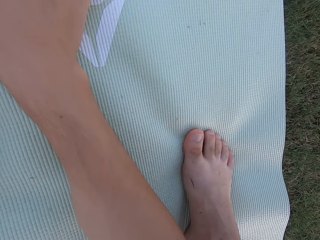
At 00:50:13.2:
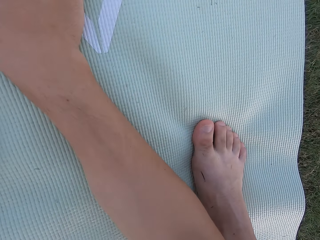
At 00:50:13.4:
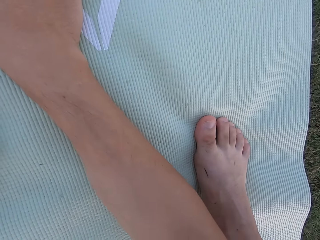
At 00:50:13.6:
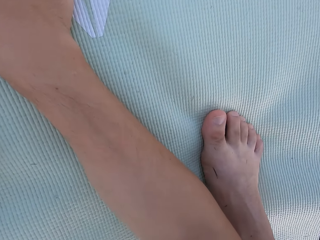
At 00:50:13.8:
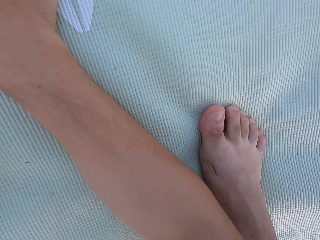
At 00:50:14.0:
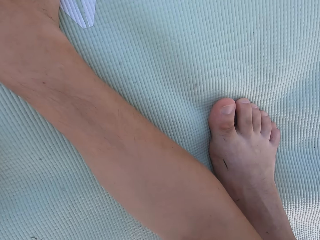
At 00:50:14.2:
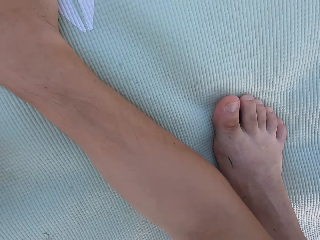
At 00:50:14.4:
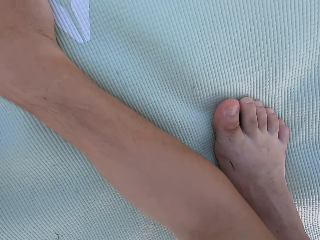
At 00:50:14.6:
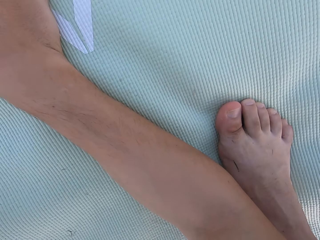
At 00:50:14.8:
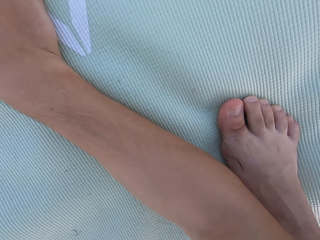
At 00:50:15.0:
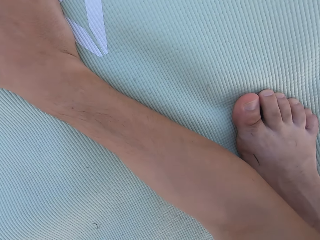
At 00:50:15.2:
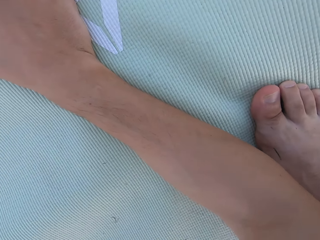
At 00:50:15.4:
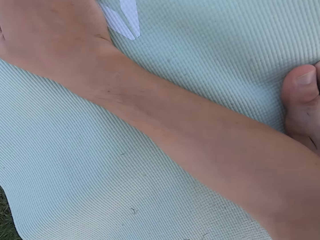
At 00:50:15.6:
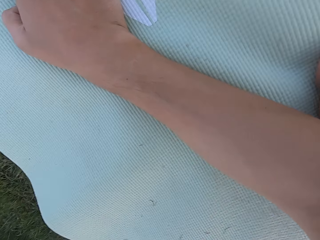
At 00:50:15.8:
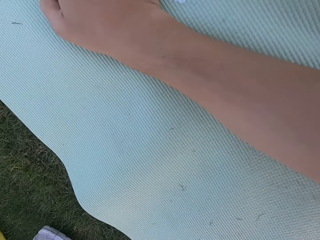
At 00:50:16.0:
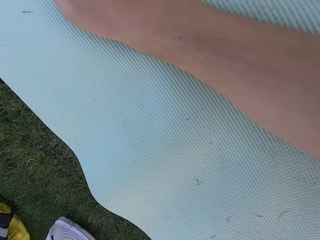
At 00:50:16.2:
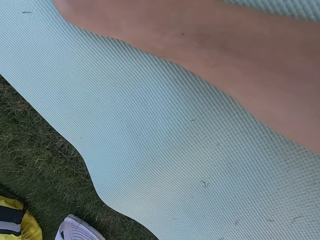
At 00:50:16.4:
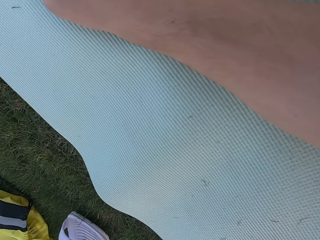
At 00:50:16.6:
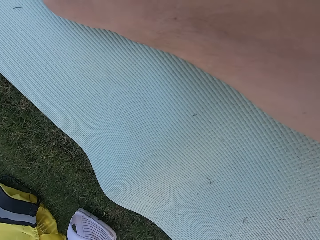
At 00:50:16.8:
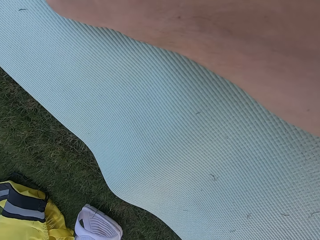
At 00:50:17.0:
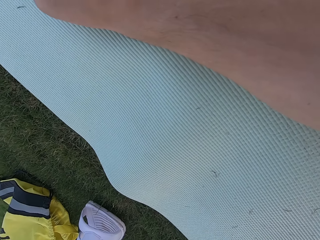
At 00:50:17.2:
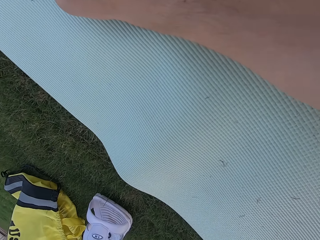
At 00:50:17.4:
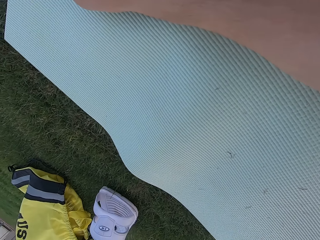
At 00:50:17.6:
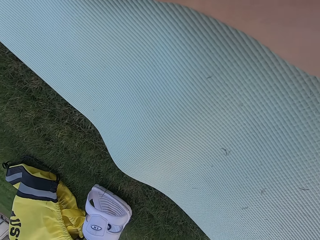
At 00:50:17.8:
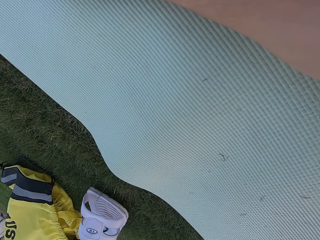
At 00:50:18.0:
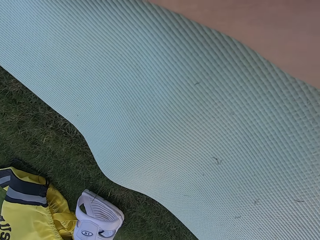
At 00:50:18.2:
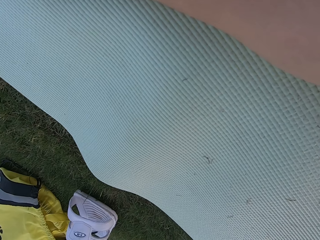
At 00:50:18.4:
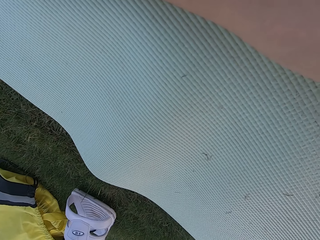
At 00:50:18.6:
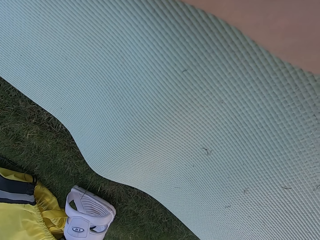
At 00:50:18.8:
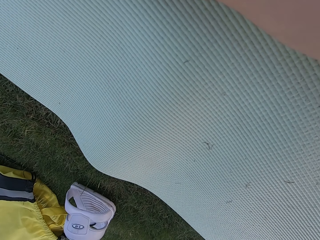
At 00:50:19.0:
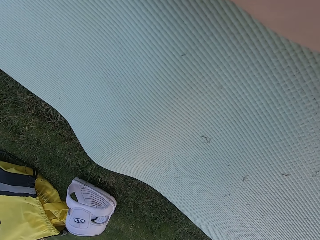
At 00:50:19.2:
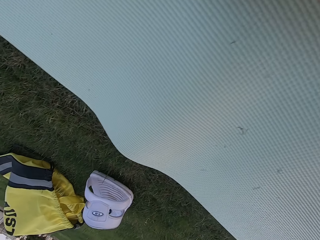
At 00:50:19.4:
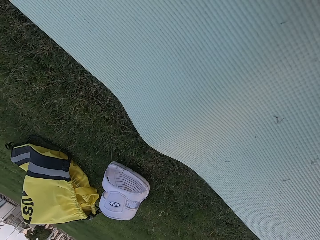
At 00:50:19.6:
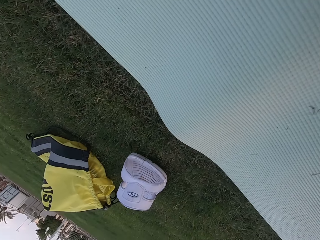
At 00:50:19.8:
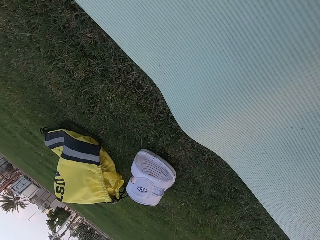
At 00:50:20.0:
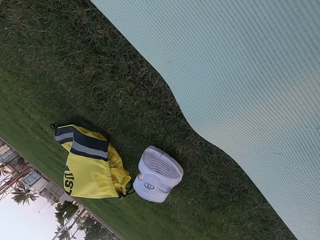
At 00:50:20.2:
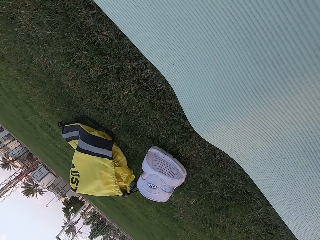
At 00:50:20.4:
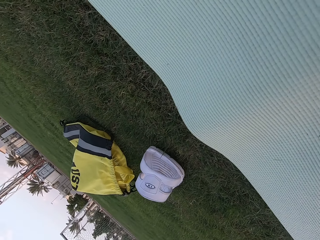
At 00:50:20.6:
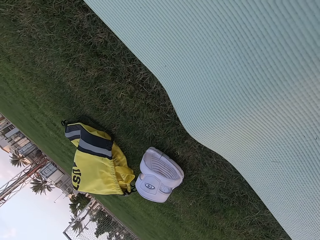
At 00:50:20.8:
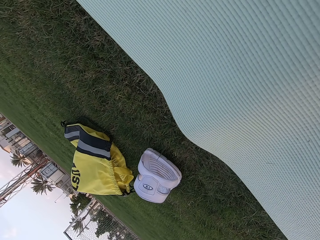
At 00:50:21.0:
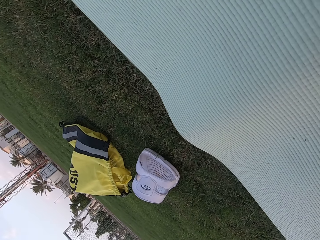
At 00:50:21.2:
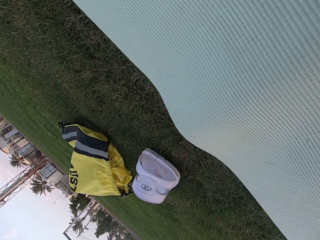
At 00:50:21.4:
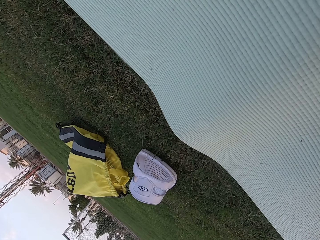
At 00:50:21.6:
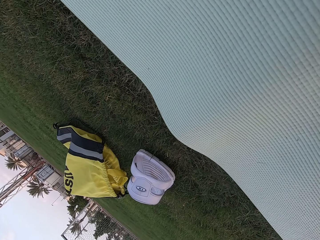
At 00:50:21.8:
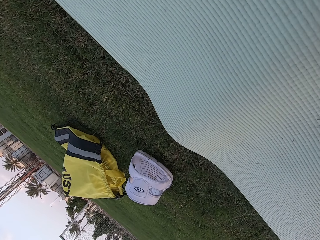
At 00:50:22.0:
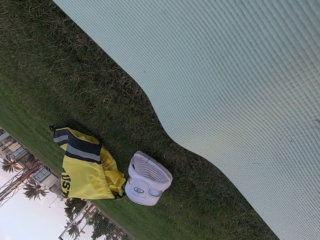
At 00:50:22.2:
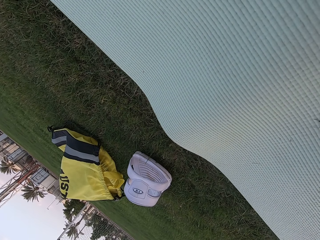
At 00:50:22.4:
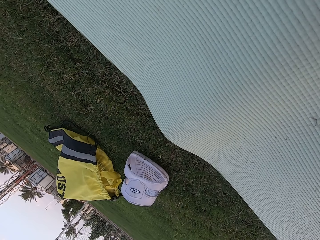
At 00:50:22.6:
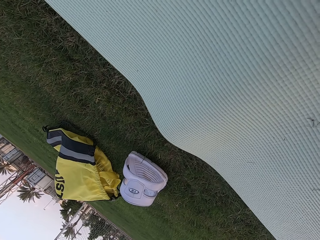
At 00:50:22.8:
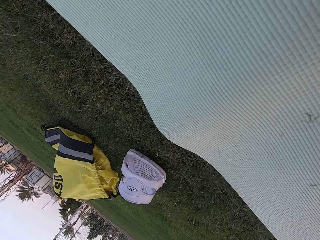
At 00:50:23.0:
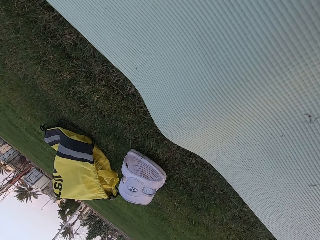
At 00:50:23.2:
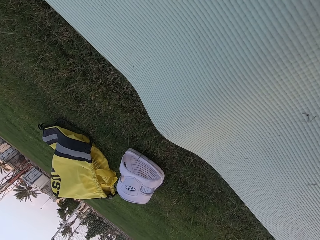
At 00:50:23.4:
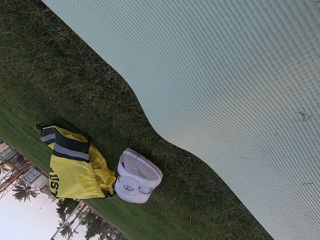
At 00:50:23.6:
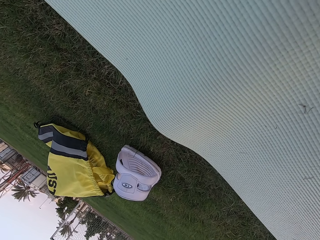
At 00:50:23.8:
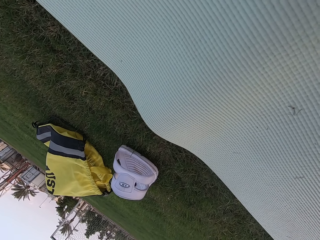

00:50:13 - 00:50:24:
The camera wearer stares at the exercise mat on the ground. They hold down the mat. They look around the field. They stare at the shoe and the bag on the ground.

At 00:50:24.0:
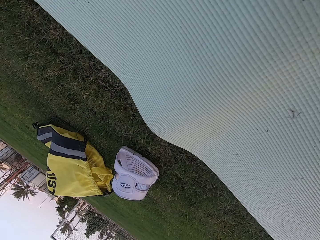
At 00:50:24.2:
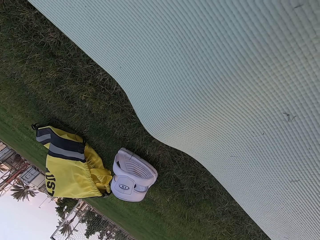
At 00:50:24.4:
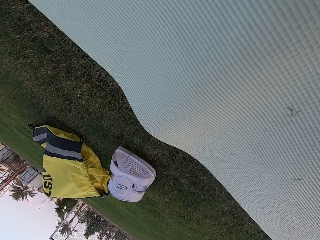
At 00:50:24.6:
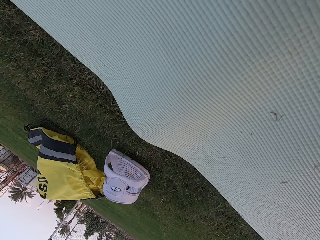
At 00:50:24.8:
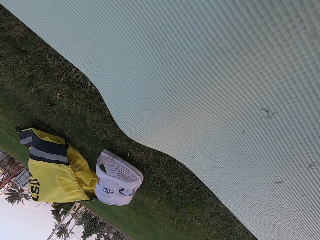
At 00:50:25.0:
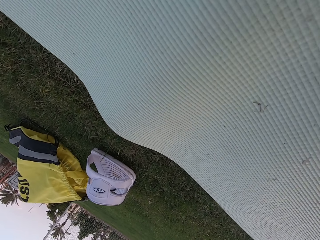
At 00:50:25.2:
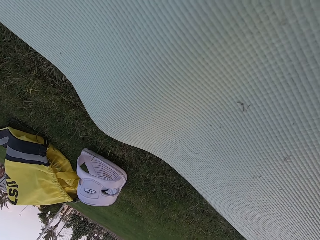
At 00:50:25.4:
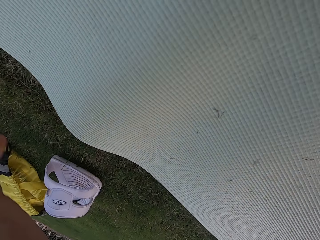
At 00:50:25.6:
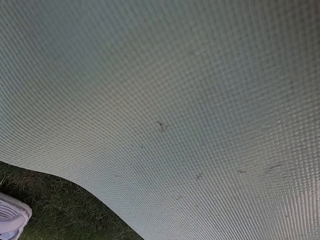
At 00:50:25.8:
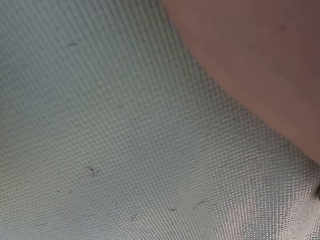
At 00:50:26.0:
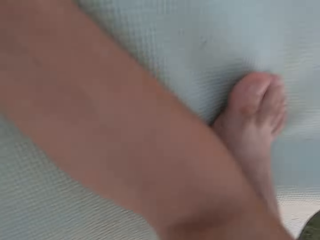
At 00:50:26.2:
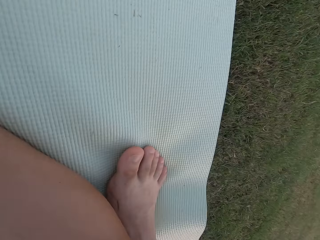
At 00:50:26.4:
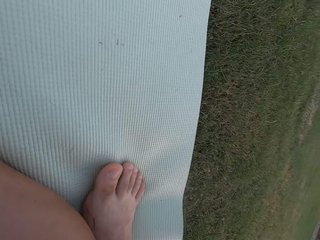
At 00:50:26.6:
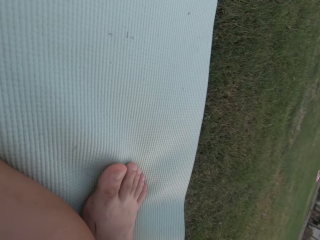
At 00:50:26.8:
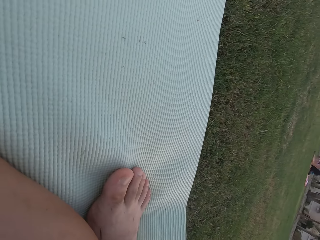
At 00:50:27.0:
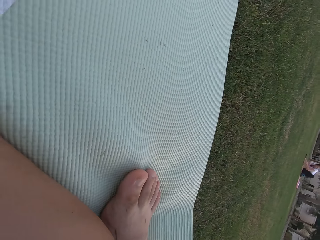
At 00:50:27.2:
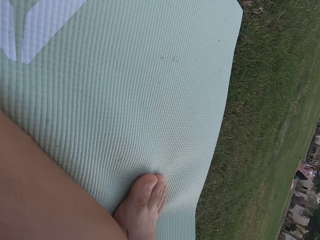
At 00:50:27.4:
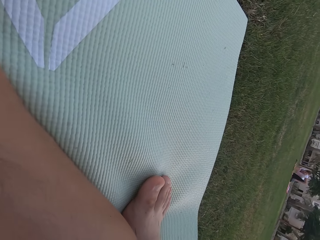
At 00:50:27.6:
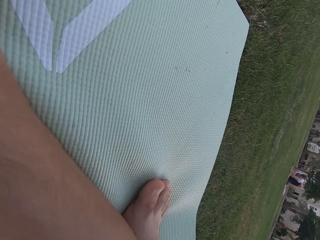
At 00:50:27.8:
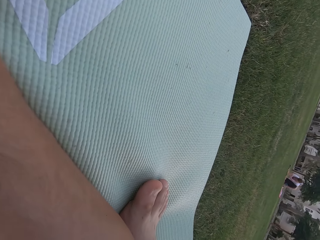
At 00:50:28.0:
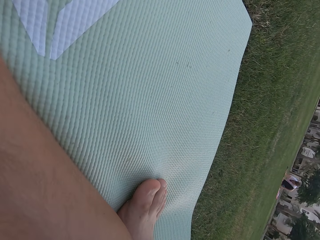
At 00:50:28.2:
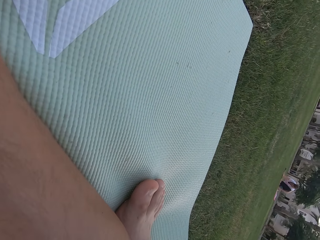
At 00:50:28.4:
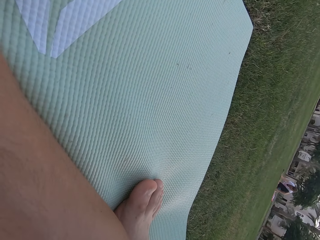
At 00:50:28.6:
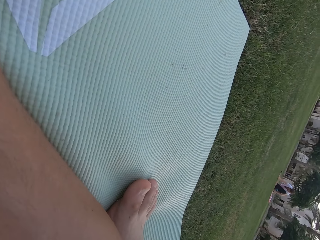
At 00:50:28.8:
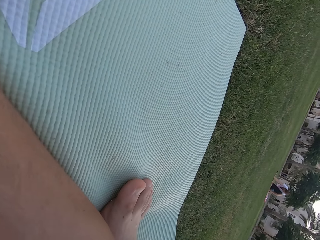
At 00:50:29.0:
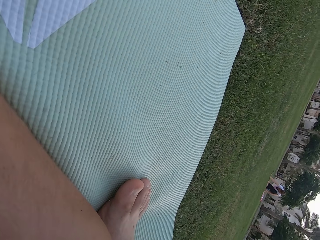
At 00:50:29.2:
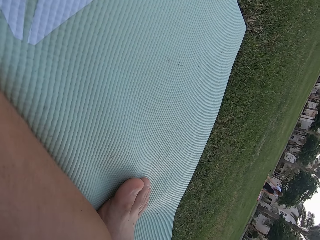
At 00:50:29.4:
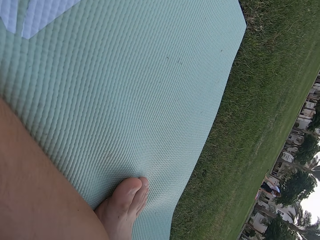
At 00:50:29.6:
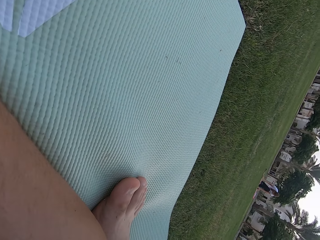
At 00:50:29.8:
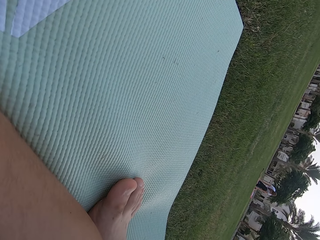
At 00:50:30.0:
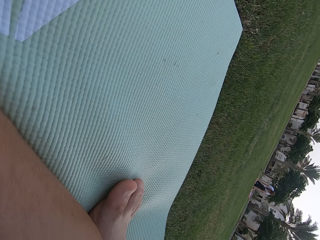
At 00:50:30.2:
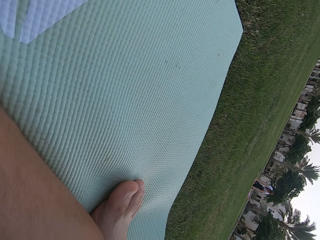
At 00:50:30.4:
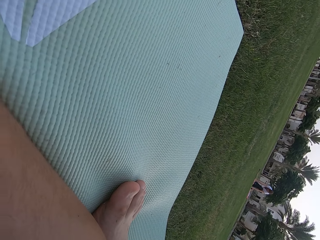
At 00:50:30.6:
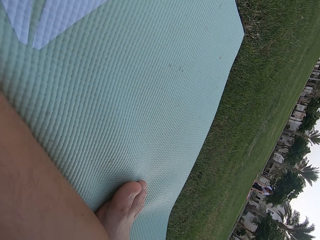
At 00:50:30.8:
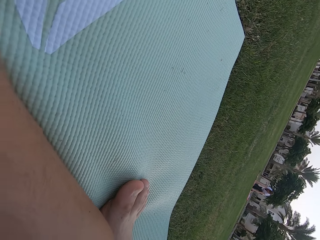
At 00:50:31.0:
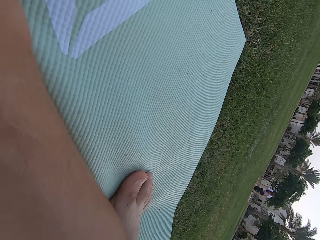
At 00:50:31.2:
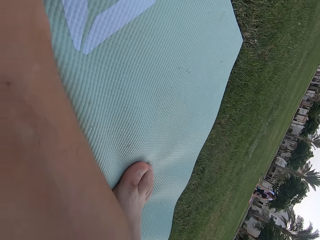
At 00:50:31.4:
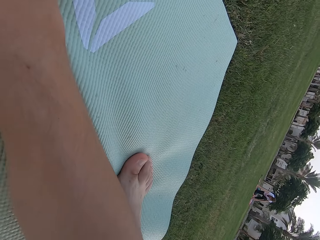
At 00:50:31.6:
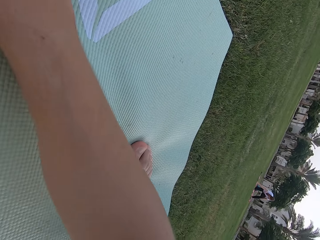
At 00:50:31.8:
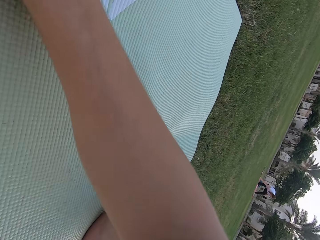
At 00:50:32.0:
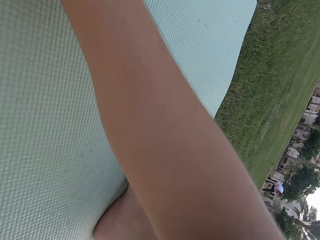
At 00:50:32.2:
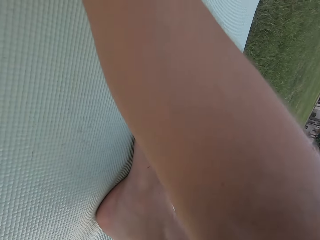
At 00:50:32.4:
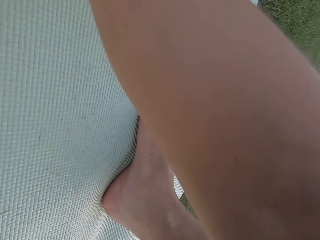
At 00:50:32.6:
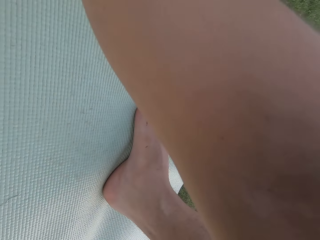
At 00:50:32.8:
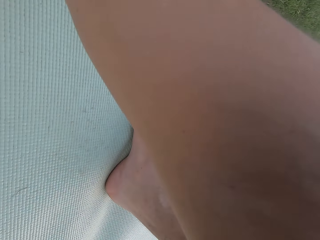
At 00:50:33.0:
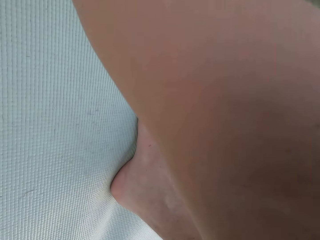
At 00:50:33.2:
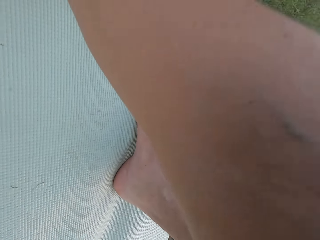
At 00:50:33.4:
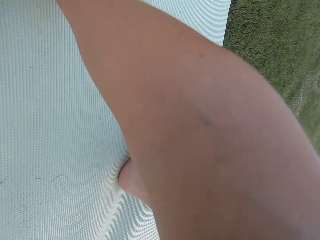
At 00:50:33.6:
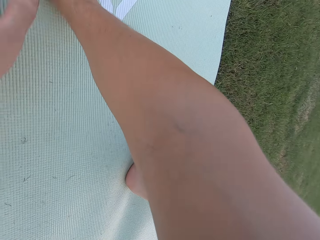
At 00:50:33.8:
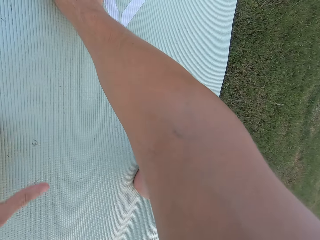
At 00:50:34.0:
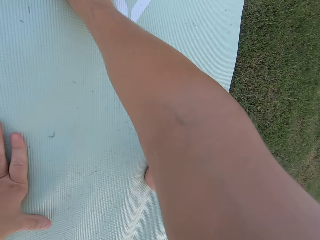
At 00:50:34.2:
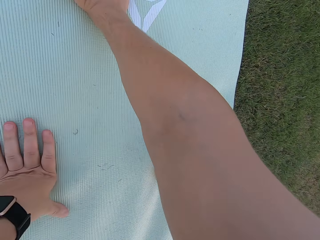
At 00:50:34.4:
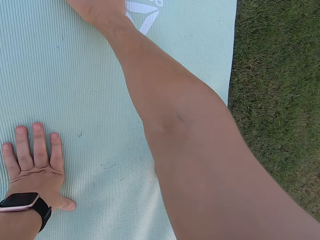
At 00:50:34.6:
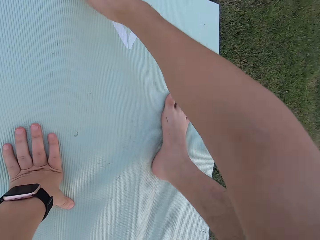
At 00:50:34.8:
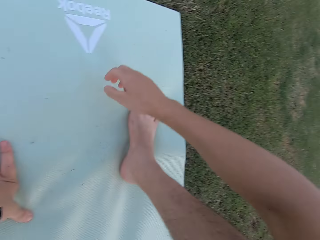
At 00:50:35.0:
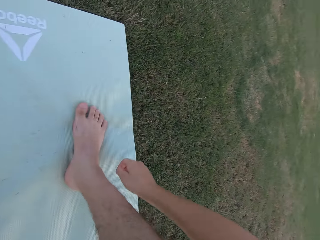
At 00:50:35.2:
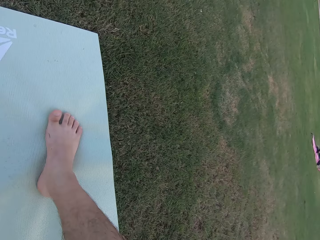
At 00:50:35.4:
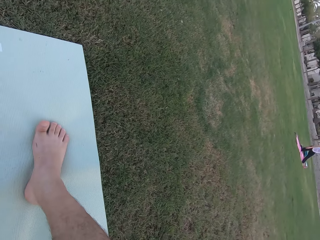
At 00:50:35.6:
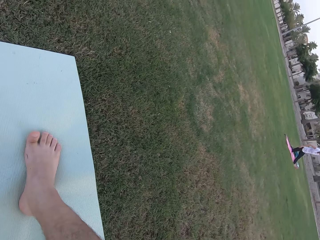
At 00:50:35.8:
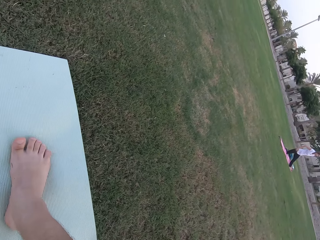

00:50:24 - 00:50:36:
The camera wearer looks around the field. They stare at a person on the field. The camera wearer and the person kneel down.
